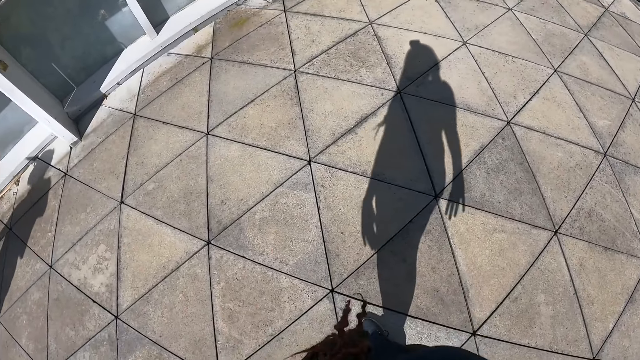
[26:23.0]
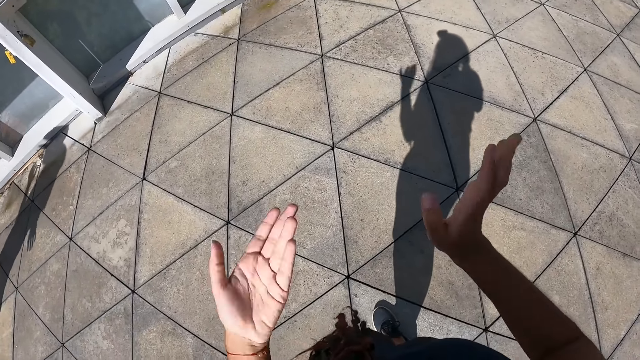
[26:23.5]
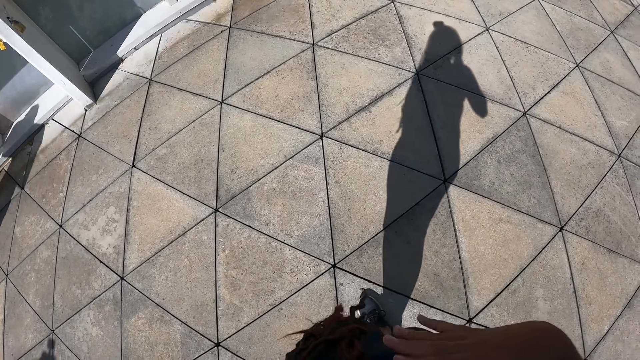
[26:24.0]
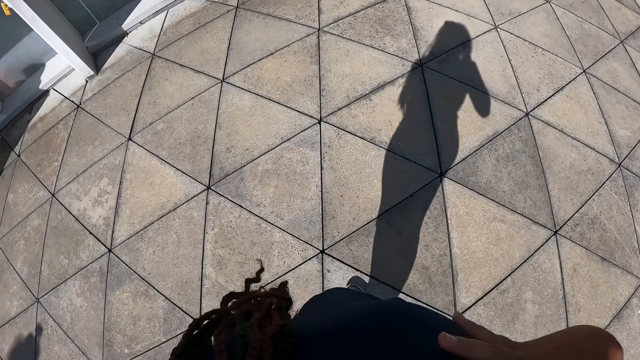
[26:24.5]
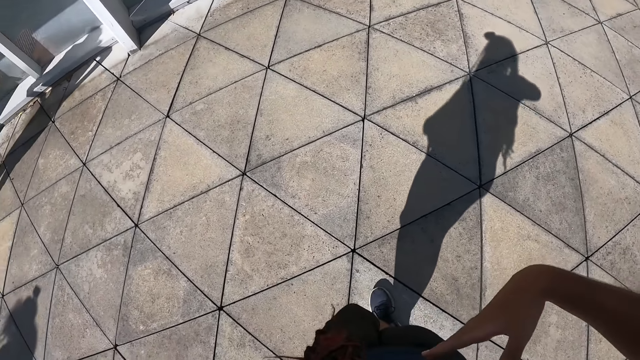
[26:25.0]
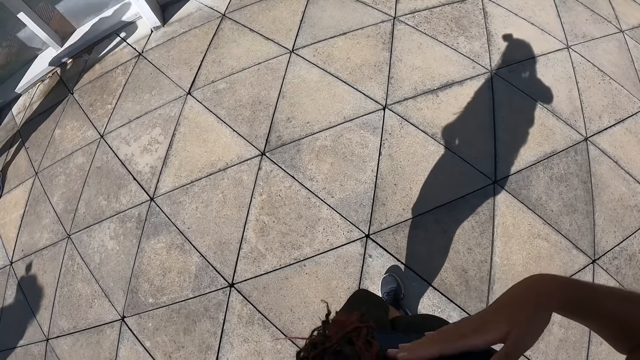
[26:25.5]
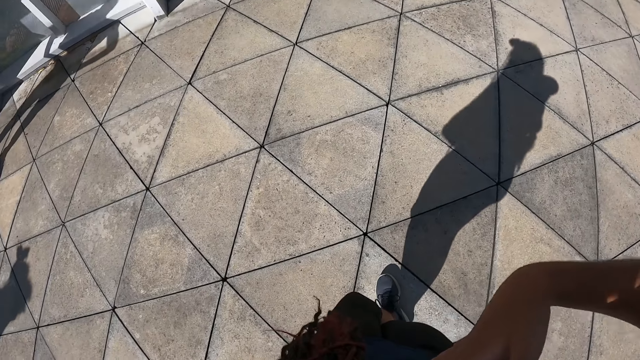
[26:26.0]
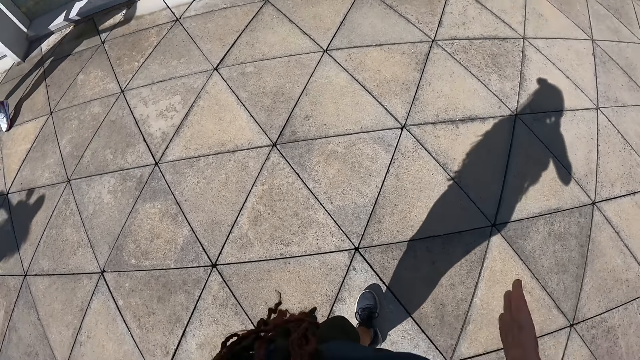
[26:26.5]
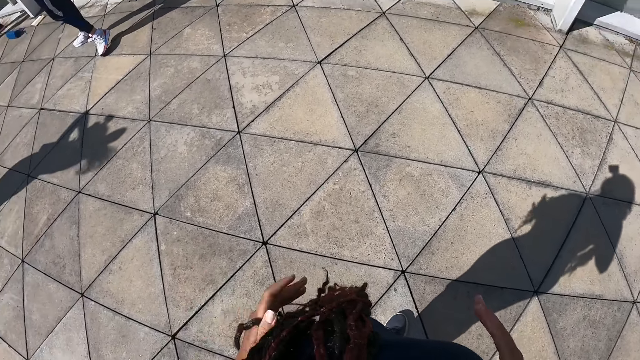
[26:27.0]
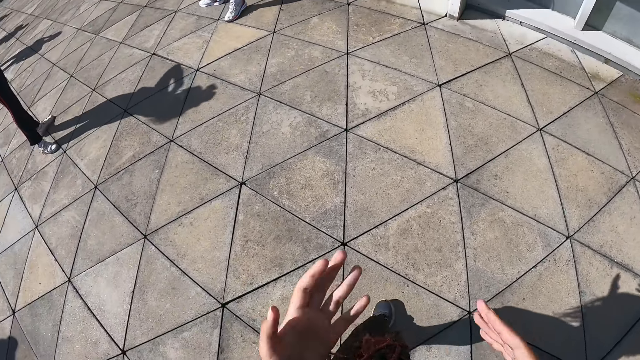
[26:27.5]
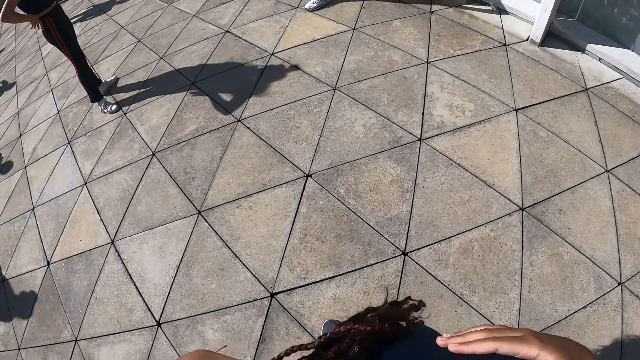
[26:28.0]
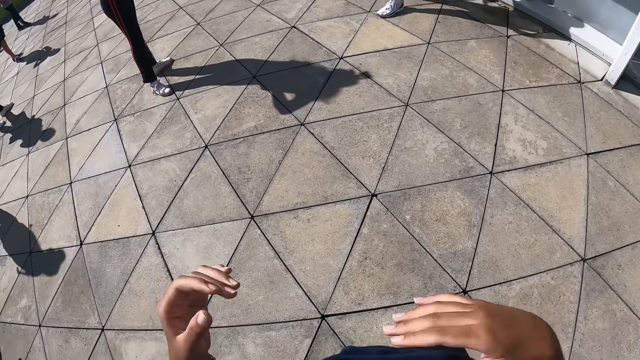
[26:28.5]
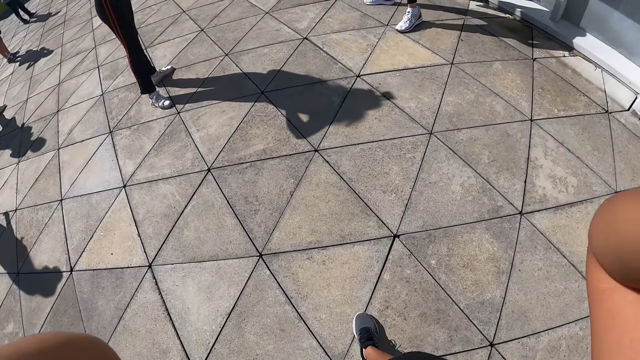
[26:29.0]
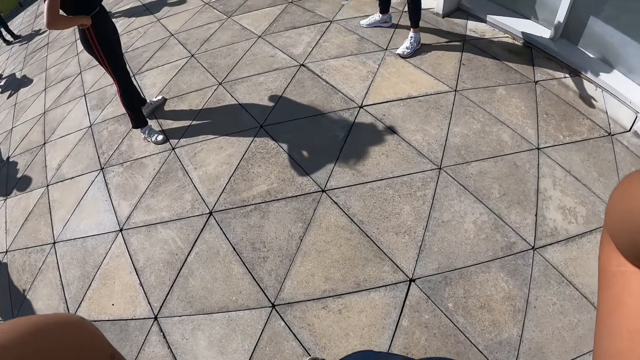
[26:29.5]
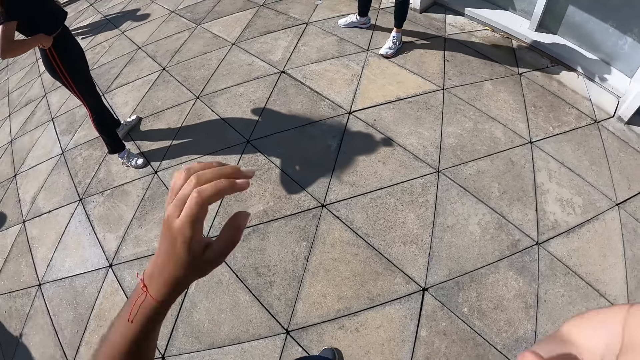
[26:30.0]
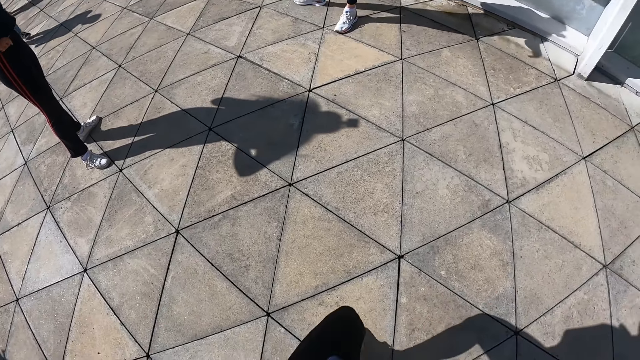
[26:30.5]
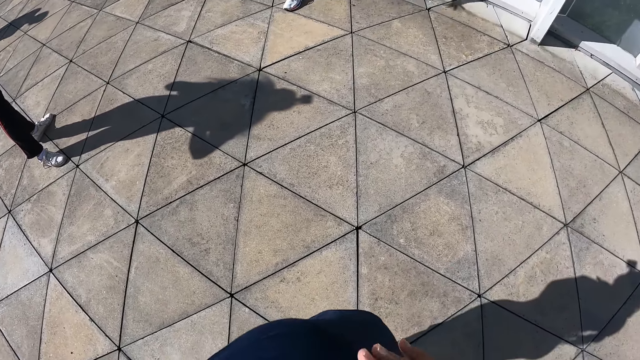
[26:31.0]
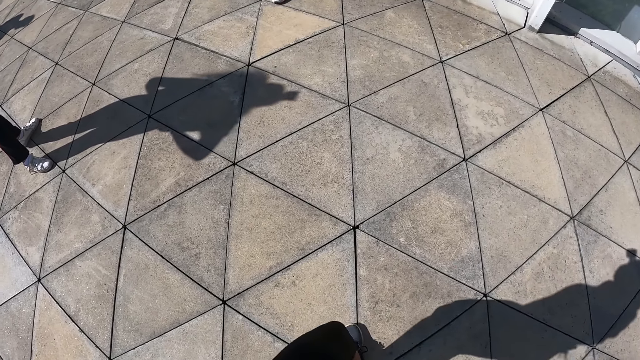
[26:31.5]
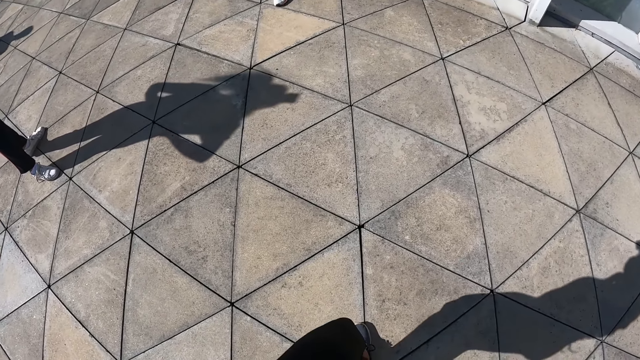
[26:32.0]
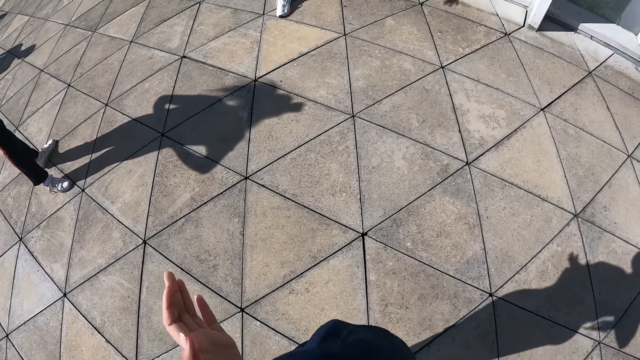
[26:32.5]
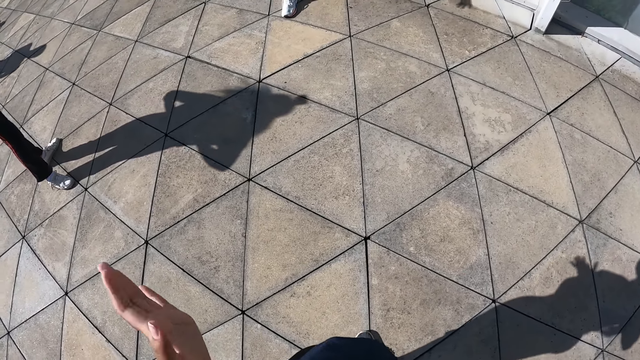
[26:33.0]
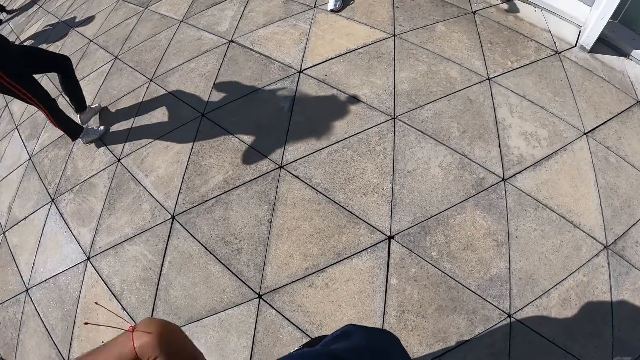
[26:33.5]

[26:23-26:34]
The camera wearer touches her hair with her left hand. She lifts her right leg up. She performs the dance steps with both hands and legs.

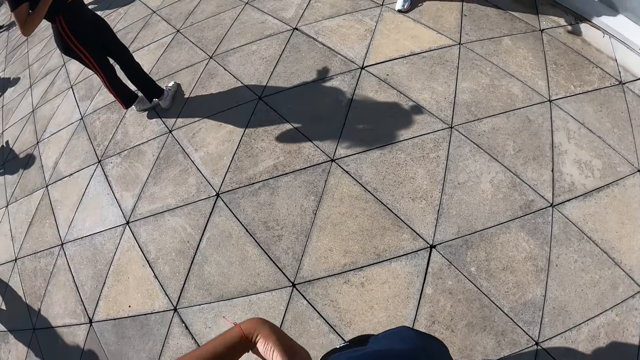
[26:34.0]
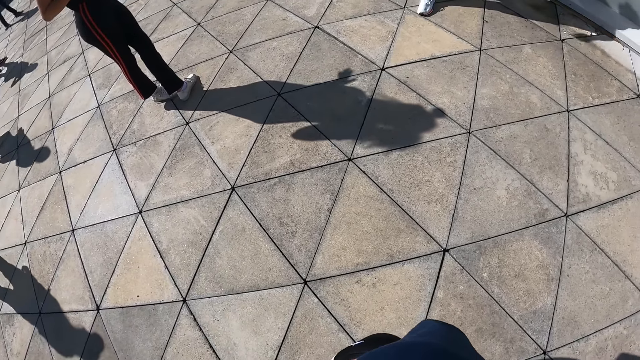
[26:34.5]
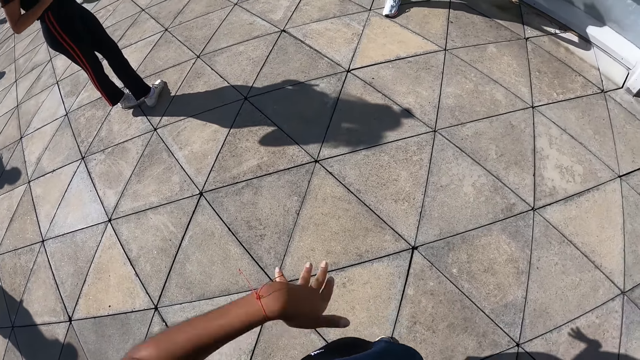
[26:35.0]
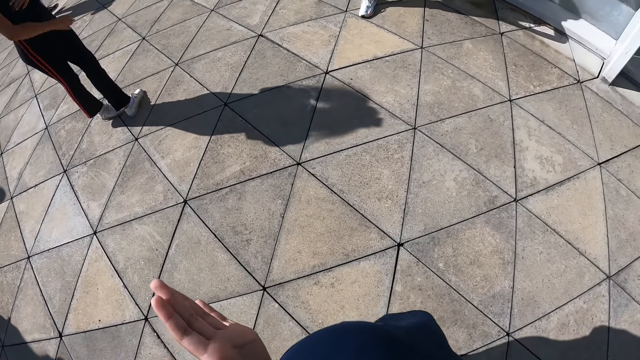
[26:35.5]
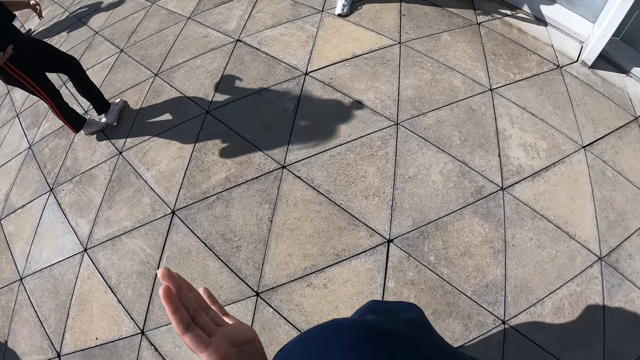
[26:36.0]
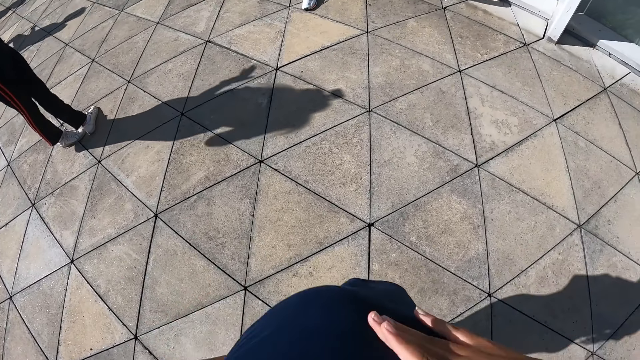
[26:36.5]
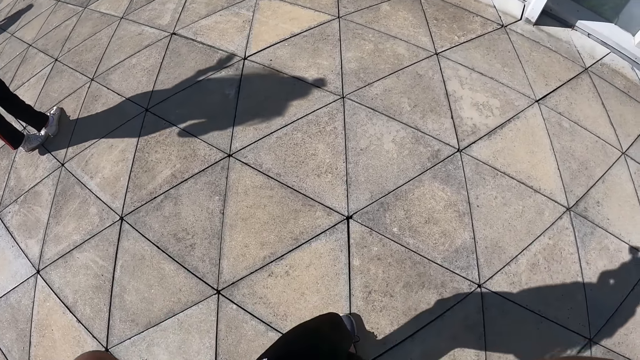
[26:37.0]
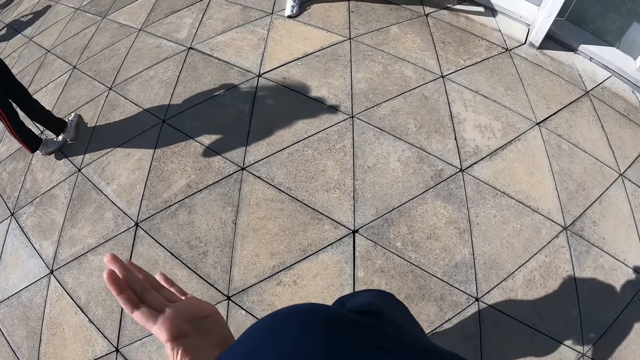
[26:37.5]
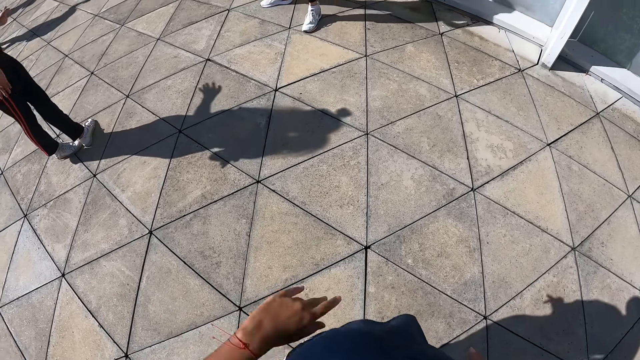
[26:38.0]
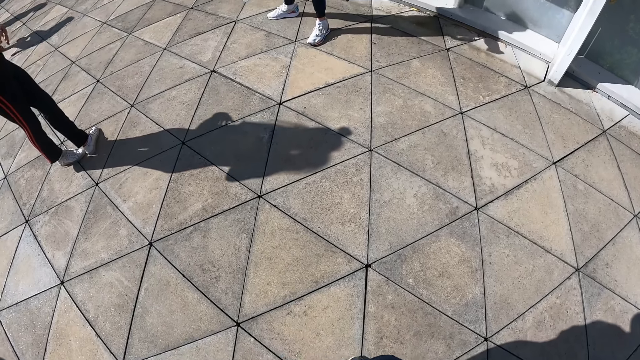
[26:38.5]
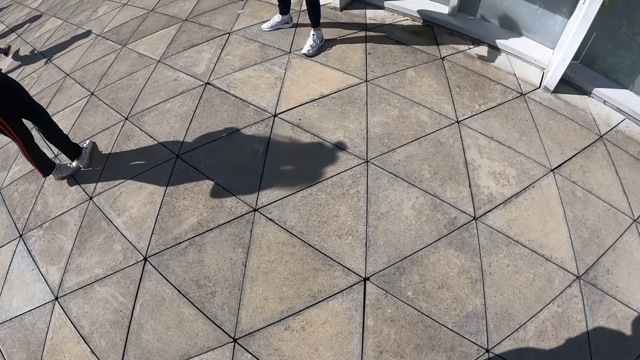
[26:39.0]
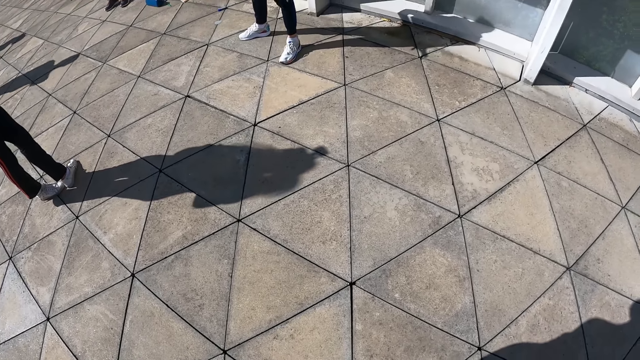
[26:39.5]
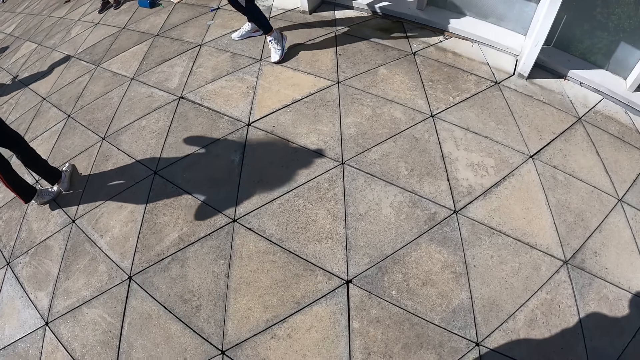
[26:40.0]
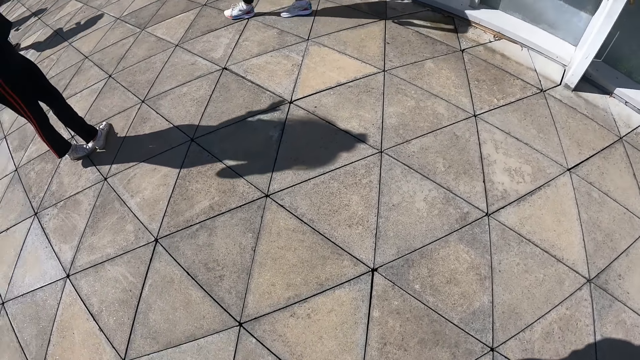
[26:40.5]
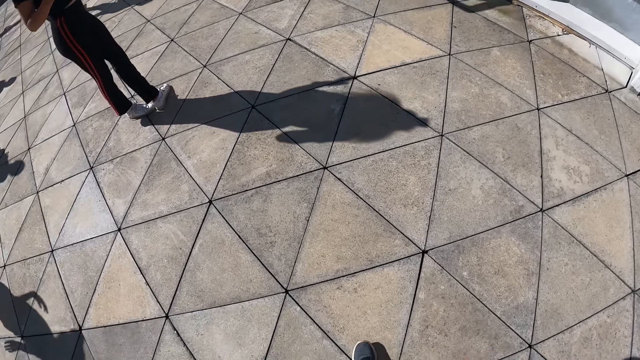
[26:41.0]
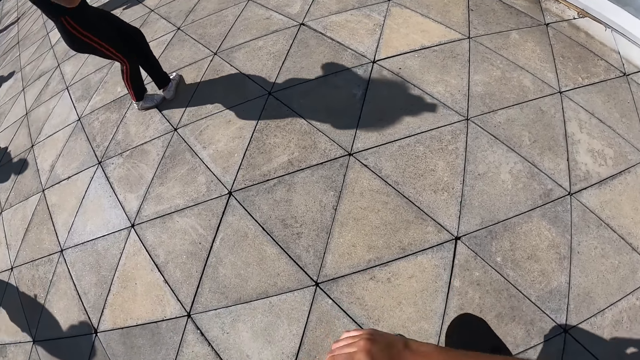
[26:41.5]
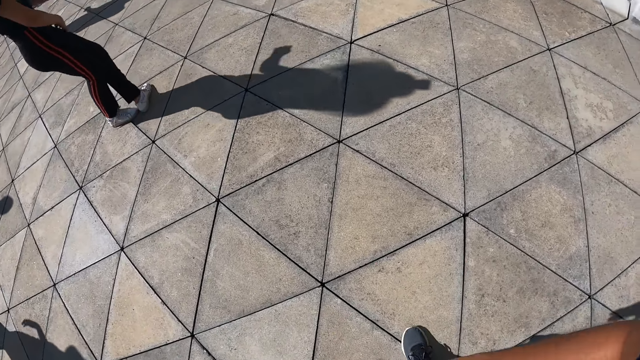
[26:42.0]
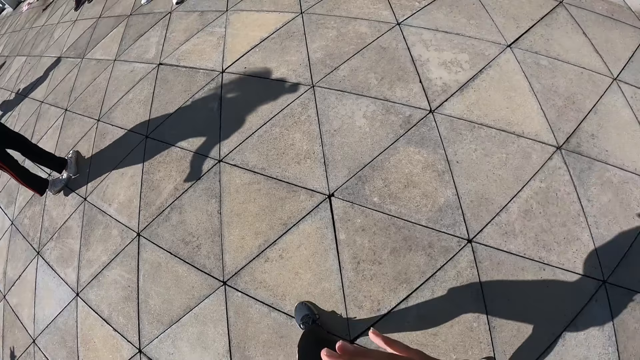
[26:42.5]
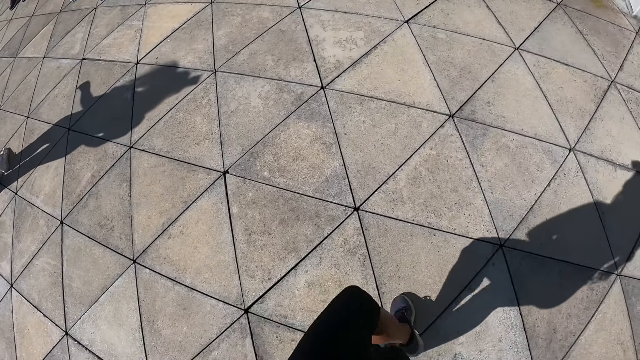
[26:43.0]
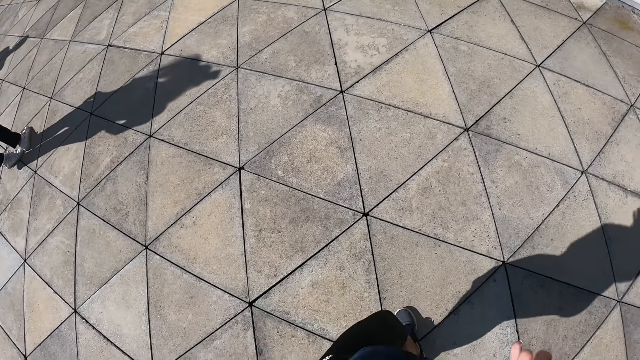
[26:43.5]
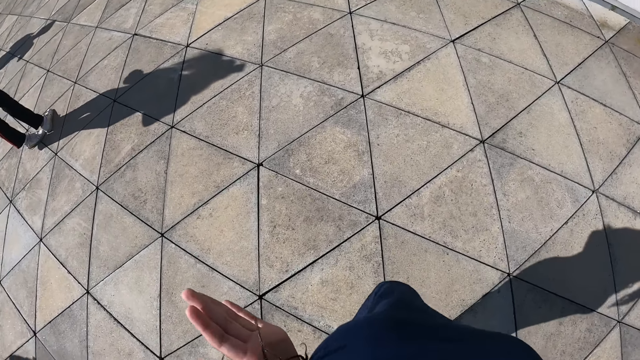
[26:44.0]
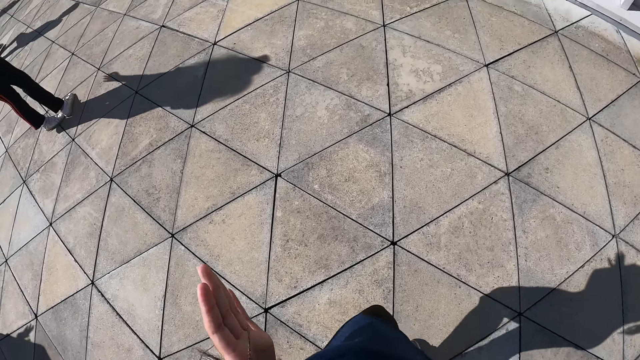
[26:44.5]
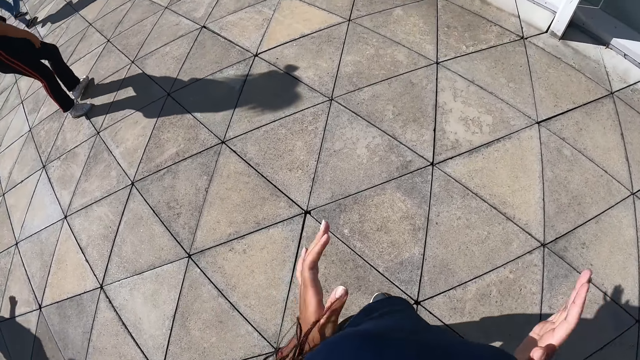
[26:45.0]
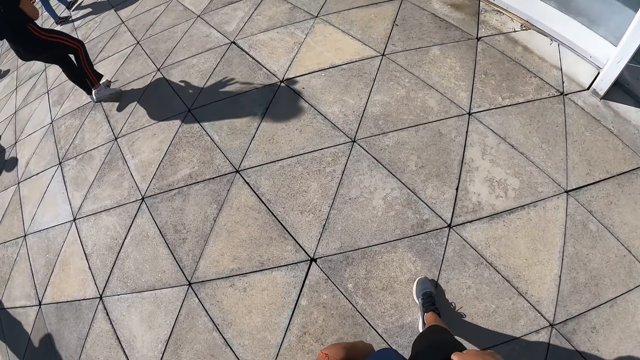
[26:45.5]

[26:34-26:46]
The camera wearer gestures.
